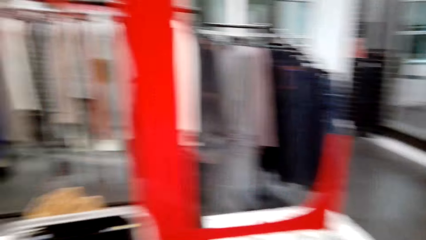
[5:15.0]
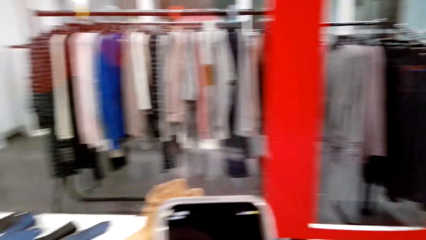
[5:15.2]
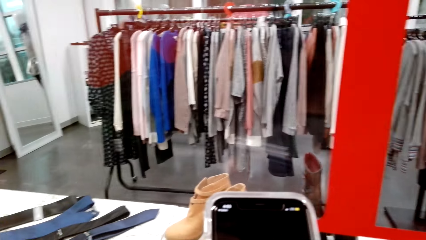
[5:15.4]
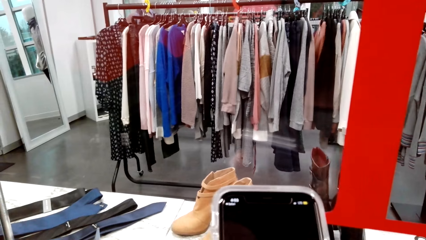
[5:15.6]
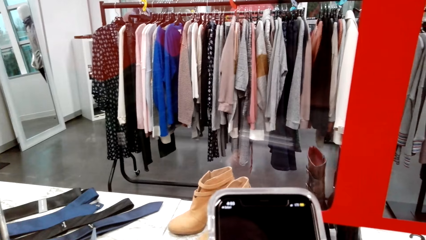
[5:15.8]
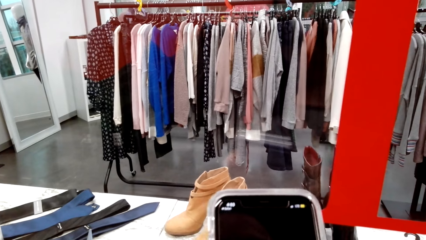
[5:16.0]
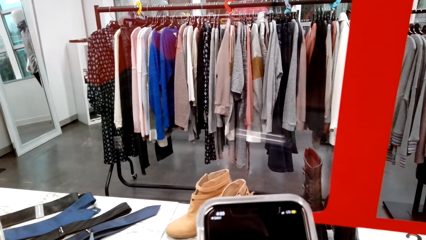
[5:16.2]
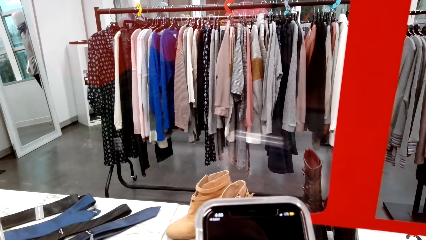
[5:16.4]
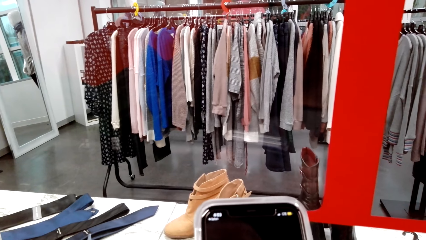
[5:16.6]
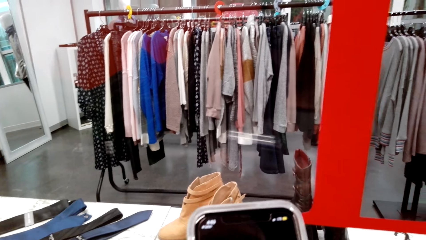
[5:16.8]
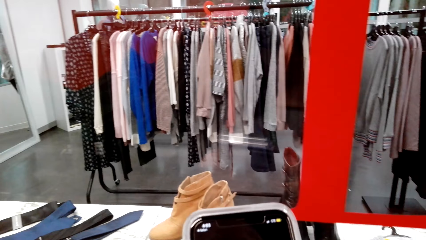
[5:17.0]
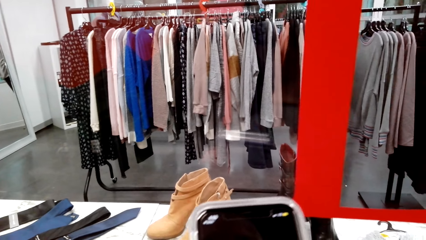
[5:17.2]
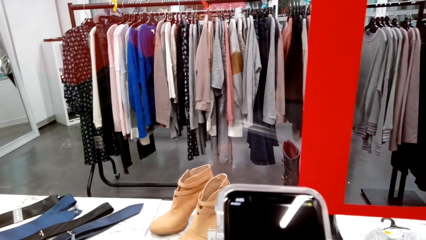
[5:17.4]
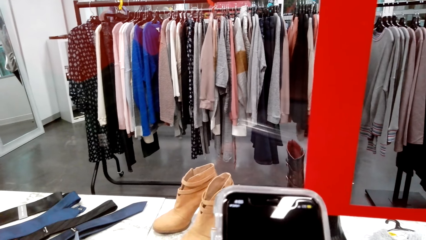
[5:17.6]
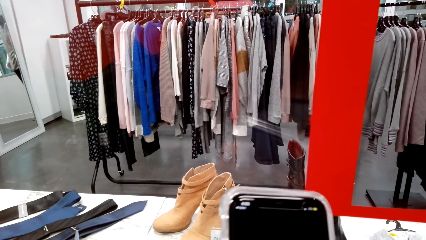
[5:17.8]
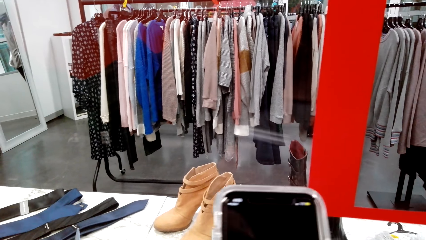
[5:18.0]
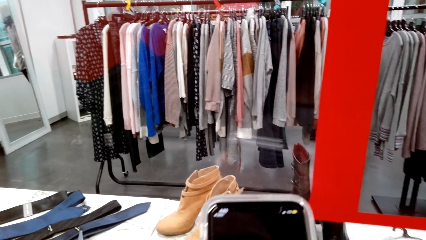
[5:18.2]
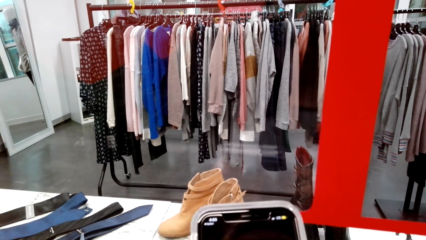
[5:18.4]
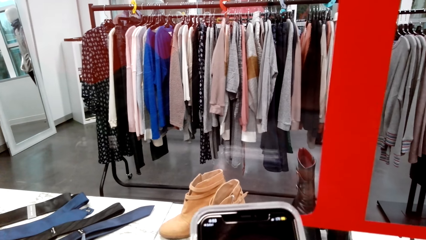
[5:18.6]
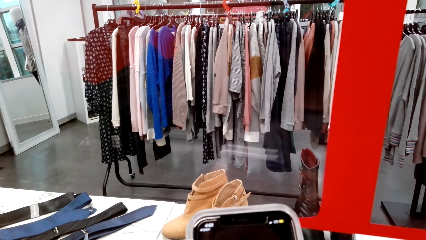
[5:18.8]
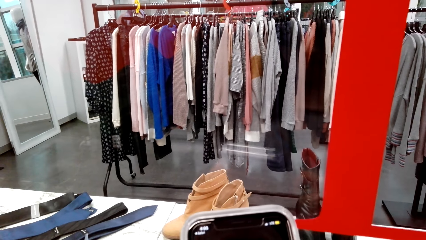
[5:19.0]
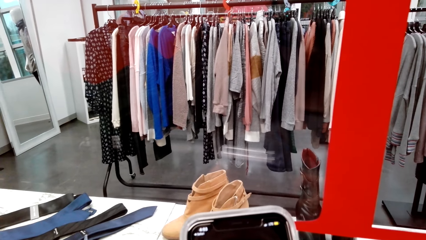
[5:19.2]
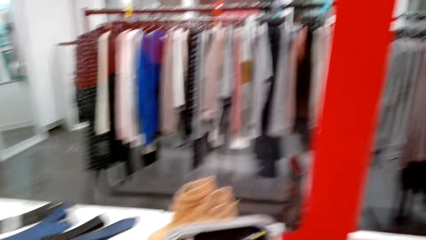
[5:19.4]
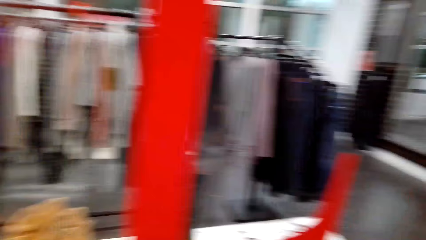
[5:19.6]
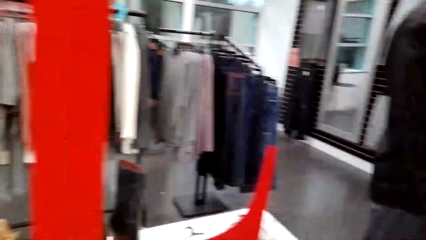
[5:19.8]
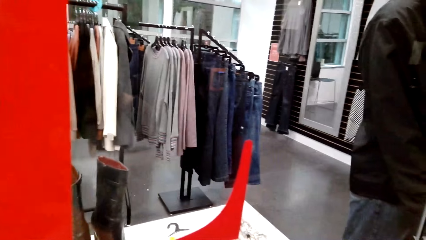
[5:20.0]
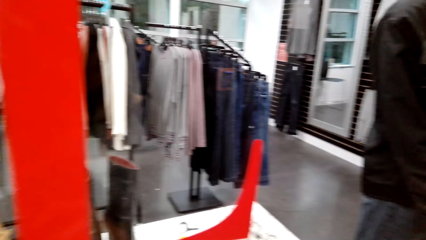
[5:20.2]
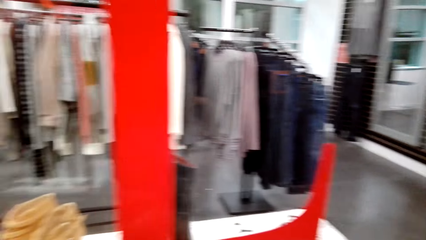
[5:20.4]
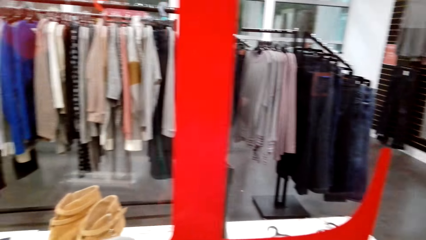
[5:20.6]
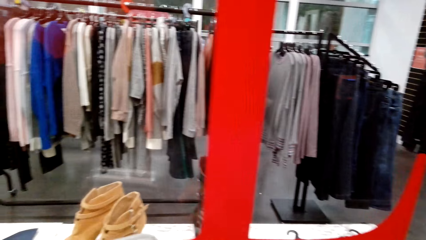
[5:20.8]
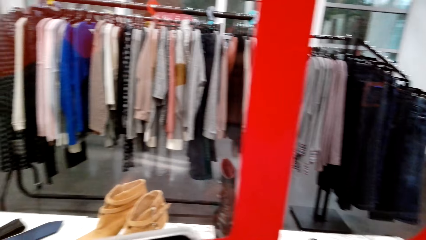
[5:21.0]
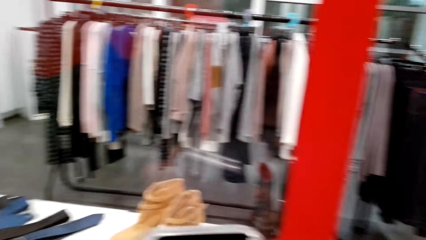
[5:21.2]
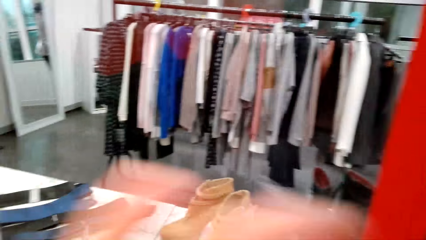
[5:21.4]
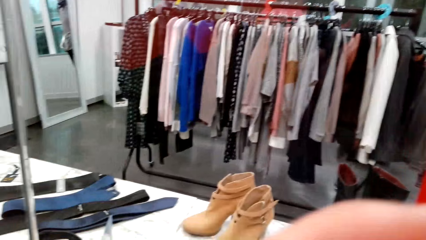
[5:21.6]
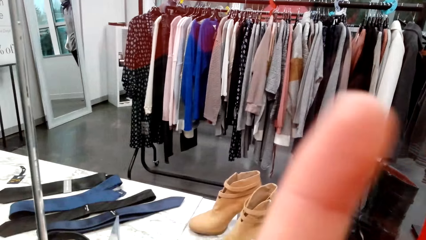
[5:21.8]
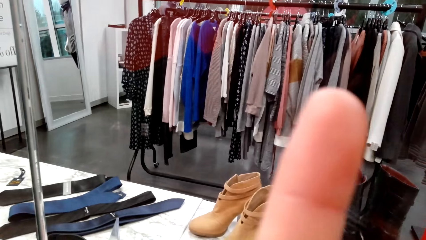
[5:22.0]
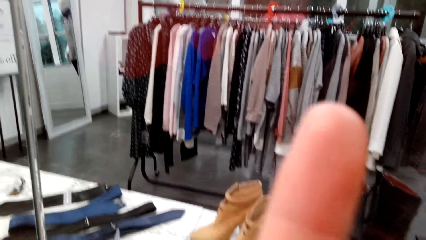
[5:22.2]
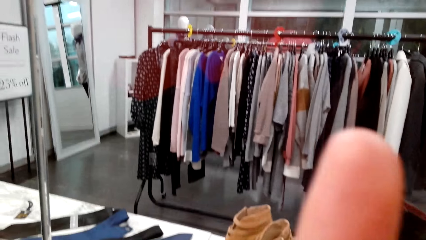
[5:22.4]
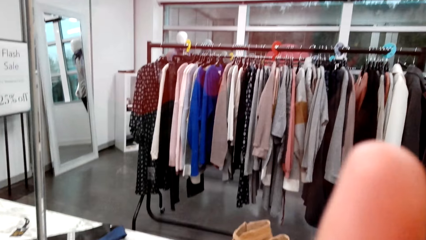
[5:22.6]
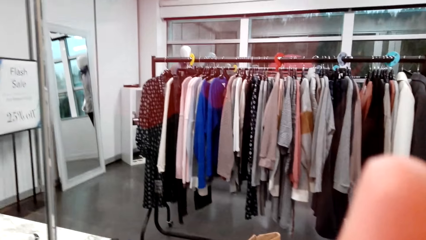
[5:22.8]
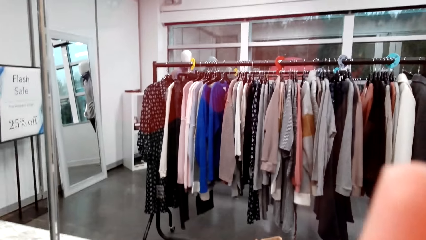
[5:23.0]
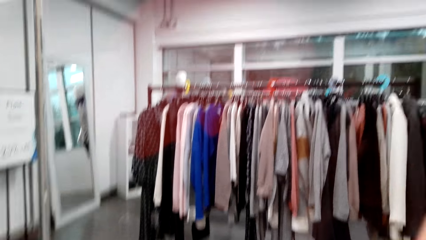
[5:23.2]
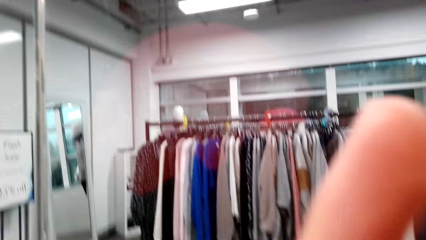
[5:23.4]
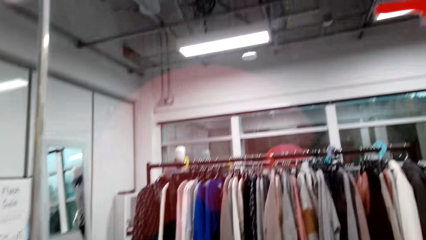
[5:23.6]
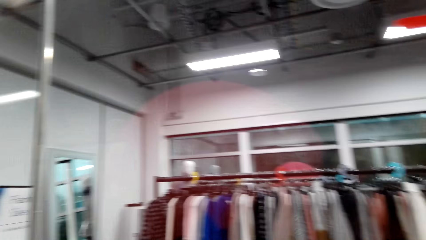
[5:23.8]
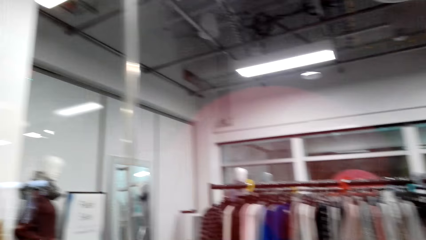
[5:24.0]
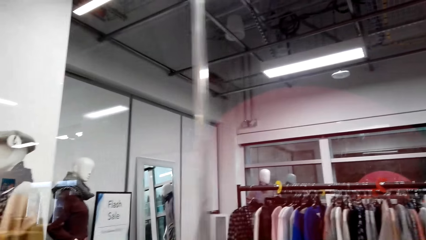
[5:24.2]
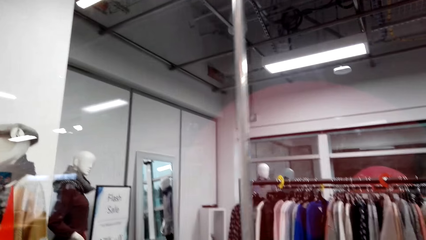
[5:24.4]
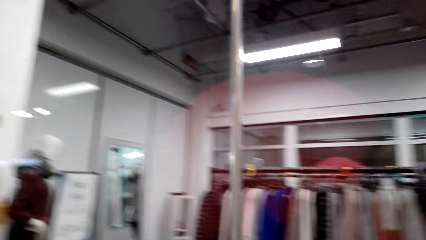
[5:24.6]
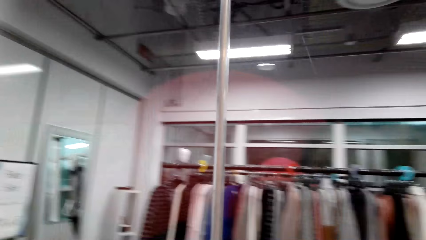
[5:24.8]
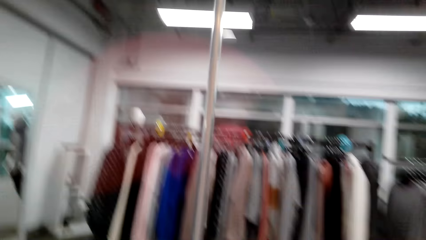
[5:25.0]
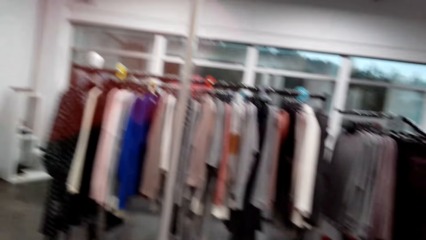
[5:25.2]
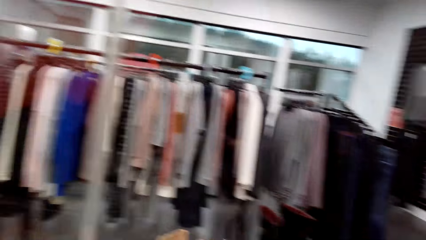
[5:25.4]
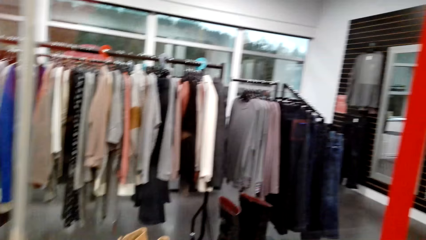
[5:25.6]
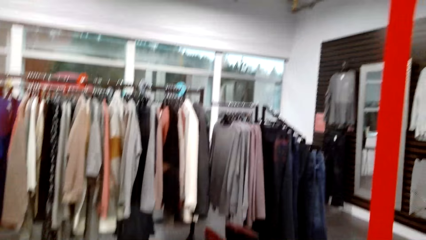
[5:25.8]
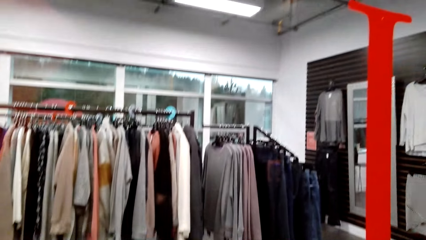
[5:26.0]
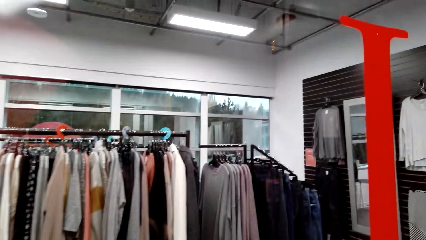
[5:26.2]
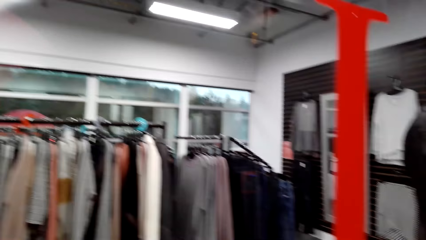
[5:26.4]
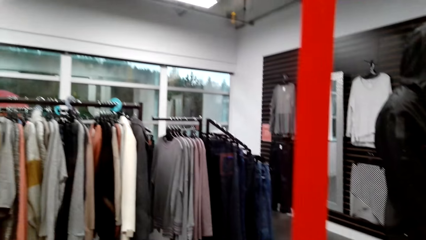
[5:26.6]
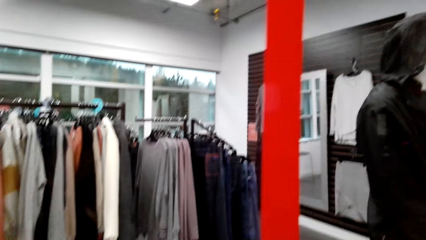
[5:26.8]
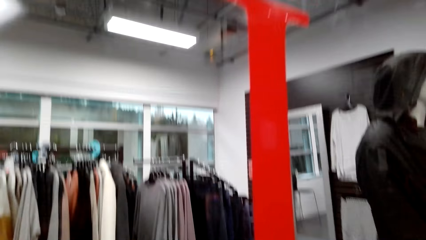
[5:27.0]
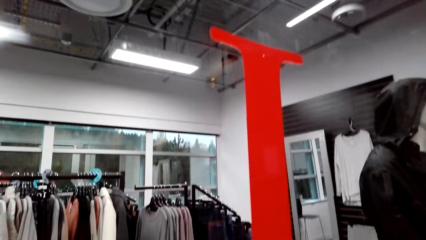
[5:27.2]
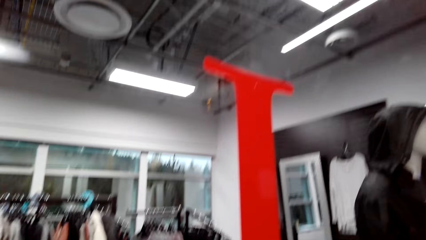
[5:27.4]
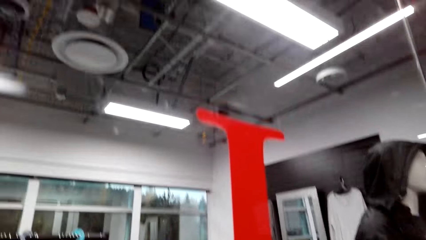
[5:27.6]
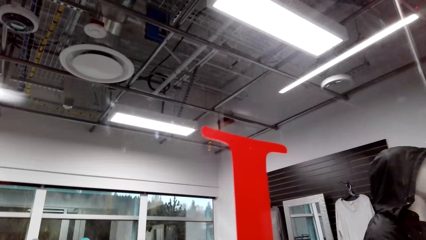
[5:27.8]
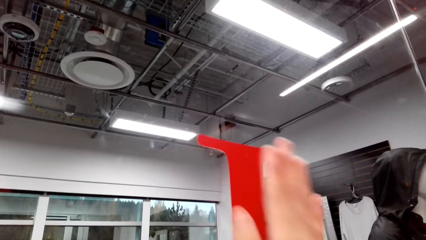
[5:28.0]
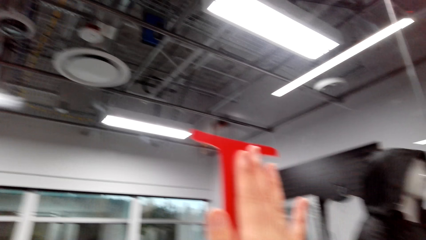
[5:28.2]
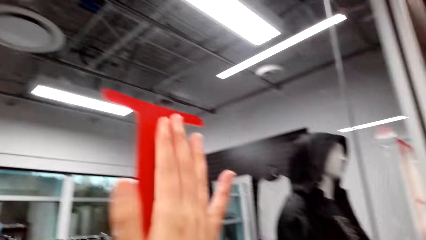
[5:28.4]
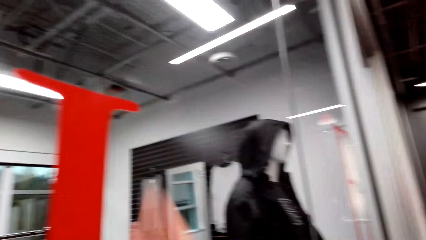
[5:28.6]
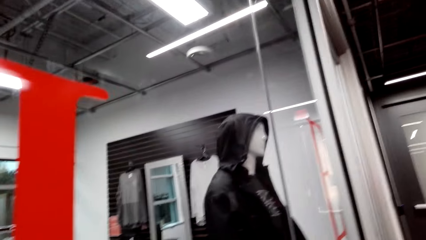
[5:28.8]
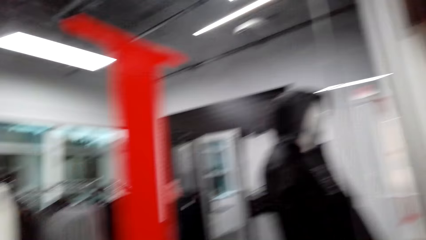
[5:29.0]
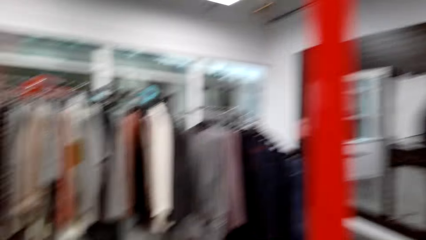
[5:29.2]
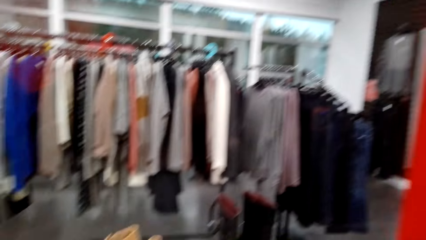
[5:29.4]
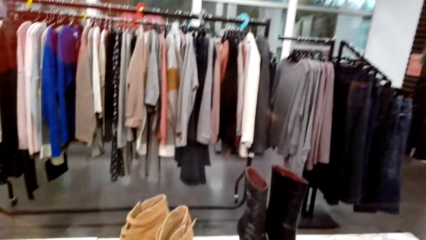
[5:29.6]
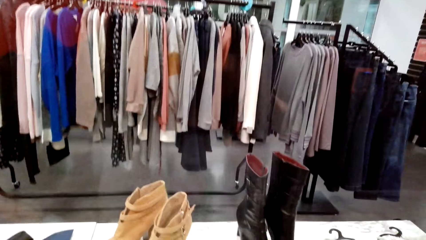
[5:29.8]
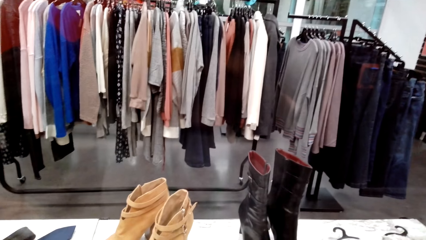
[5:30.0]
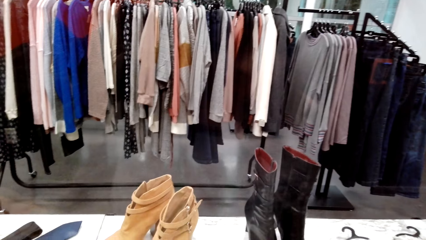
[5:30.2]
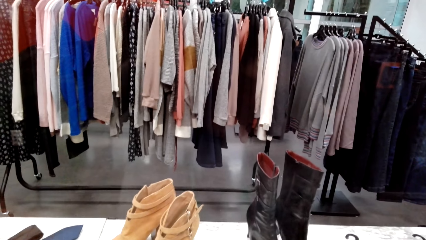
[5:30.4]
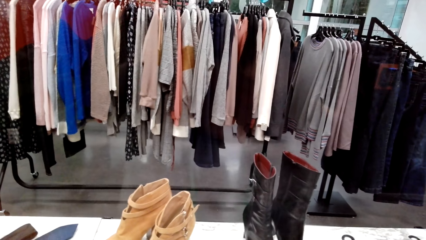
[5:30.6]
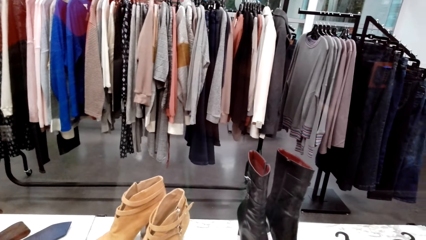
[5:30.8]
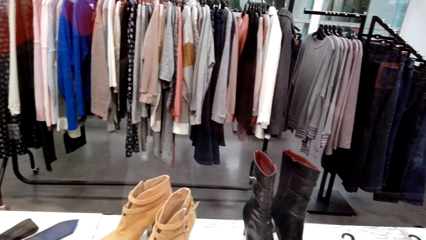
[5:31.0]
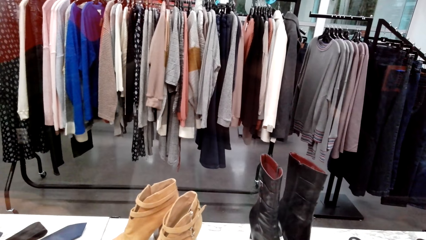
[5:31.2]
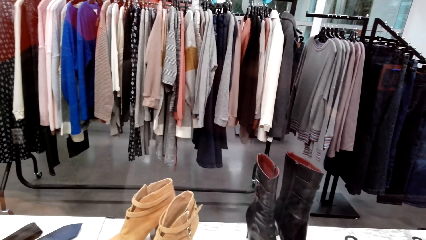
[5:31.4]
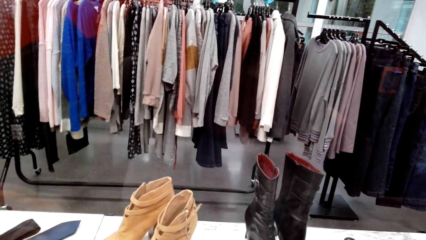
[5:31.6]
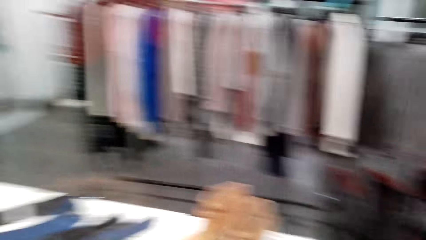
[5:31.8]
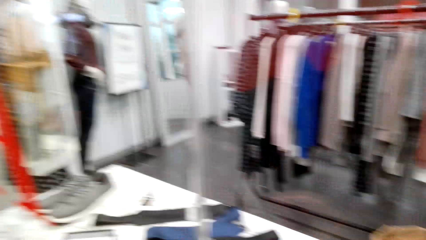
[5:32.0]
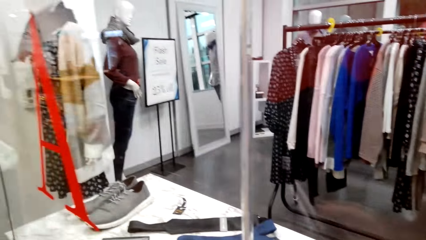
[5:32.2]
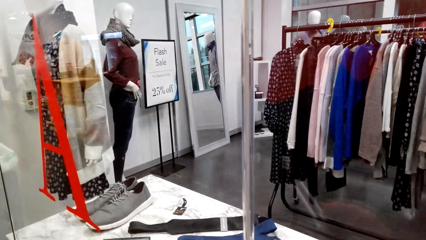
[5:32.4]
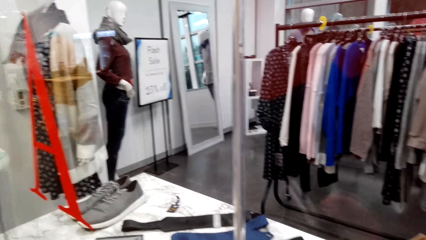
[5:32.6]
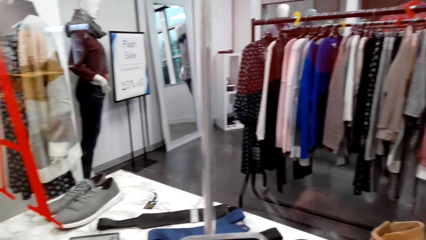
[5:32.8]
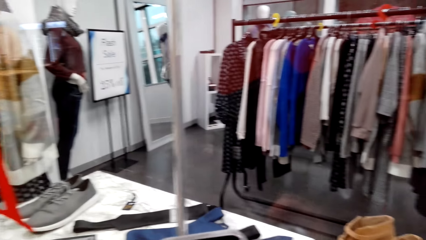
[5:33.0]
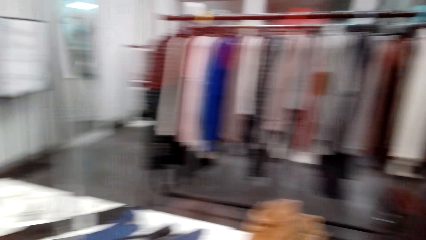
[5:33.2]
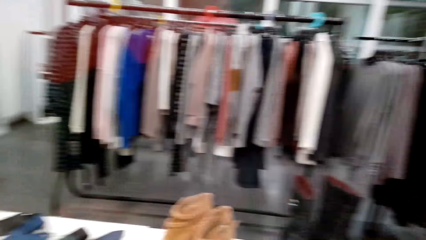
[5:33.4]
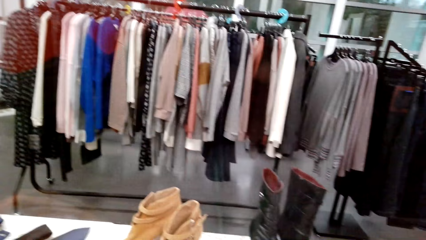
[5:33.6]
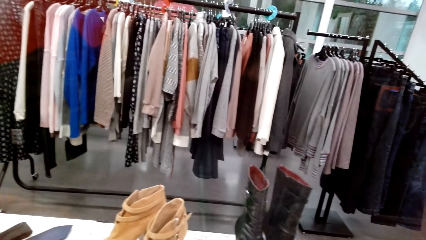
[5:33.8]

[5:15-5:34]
The camera wearer operates a mobile phone with her hands. She looks around a supermarket. She lifts up her hand. She looks around the supermarket, walks around the supermarket. She touches the glass wall. She rubs the glass with her hand. She looks around the supermarket. She turns around.
